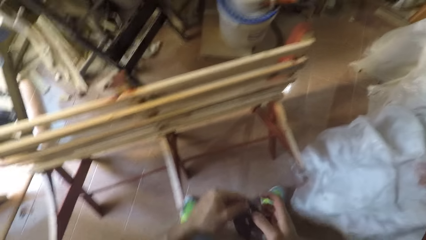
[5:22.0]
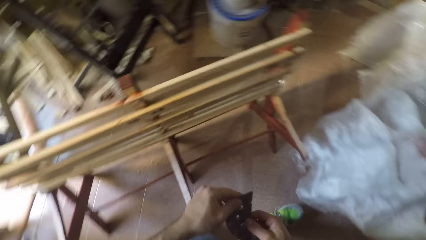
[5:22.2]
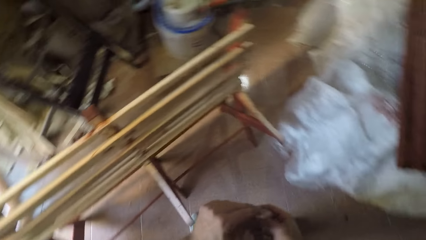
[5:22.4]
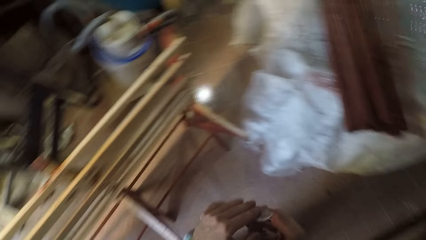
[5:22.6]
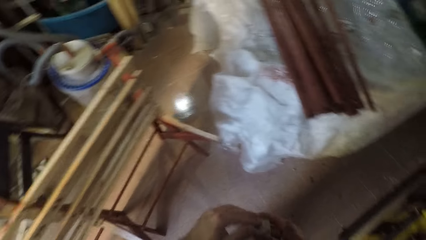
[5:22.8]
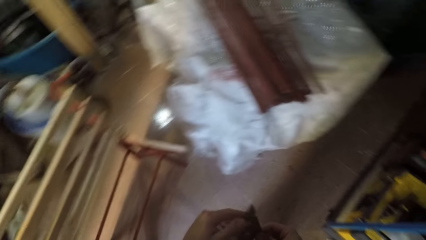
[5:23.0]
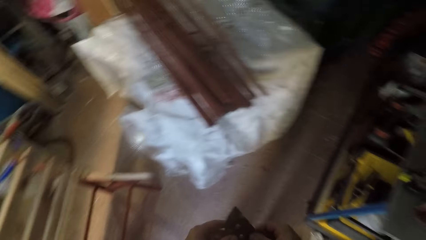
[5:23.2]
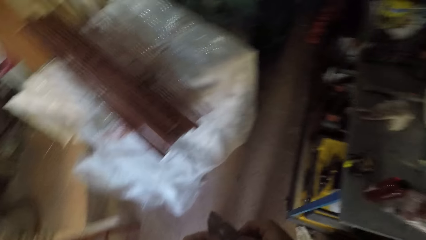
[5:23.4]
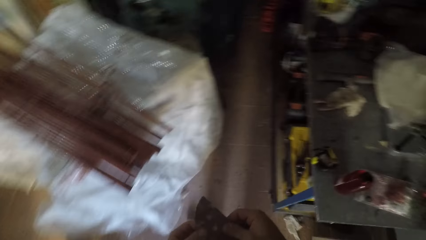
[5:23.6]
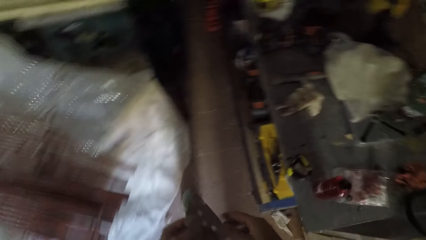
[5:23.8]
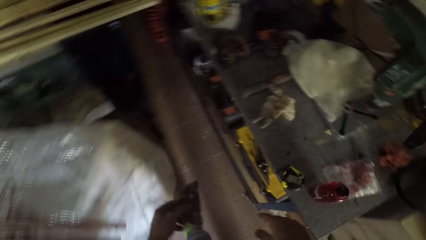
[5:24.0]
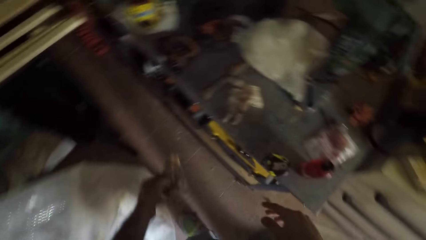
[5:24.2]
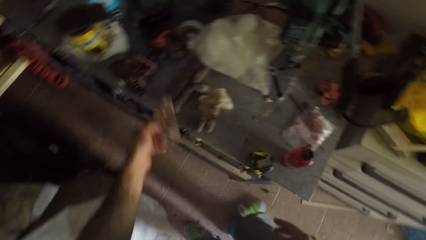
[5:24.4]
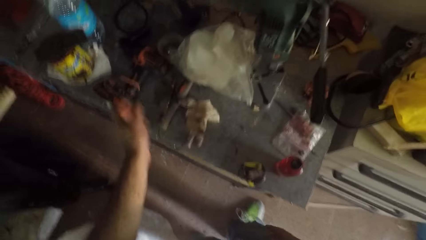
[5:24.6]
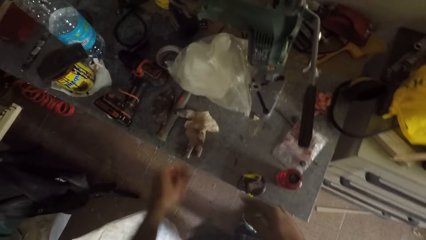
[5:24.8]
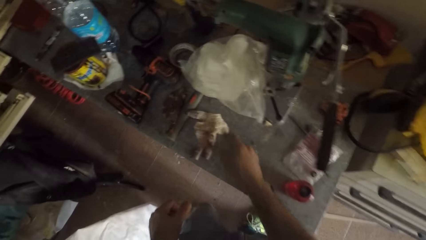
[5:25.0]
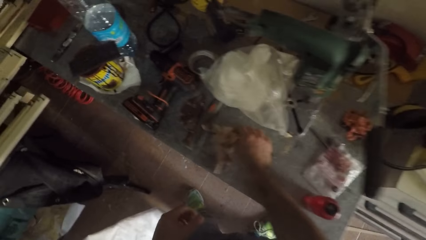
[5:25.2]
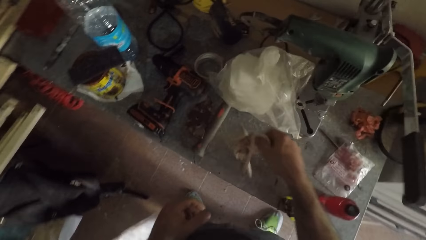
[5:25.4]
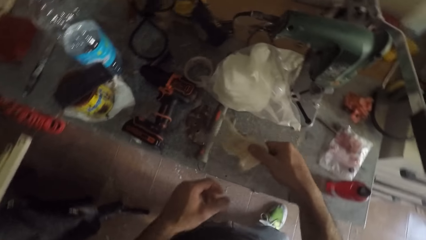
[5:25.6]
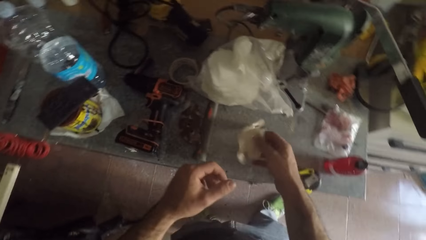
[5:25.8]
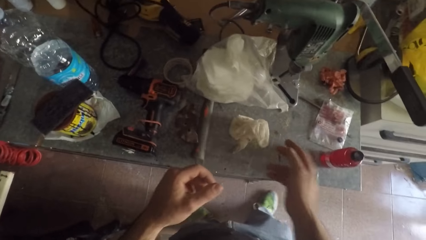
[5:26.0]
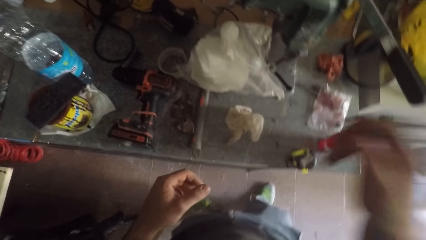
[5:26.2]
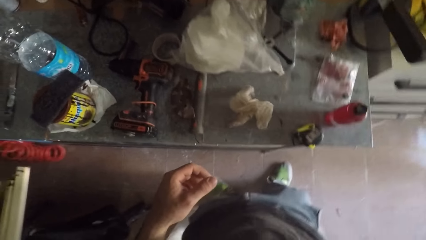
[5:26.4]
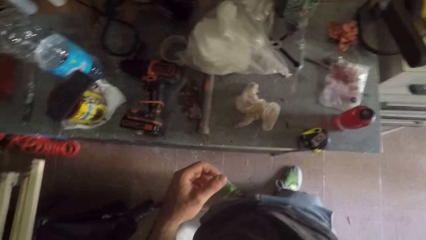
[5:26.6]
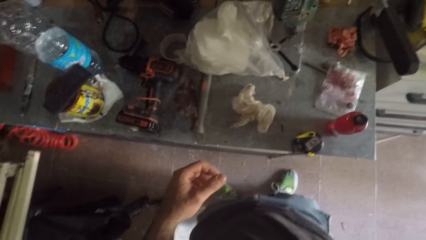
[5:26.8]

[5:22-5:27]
The camera wearer holds the sandpaper with both hands. He turns right. He walks around the workshop towards a table. He throws the sandpaper on the table with his left hand. He puts the sandpaper on the table. He picks up a glove on the table with his right hand. He drops the glove on the table. He puts the glove on the table. He raises up his right hand. He adjusts the head camera.
